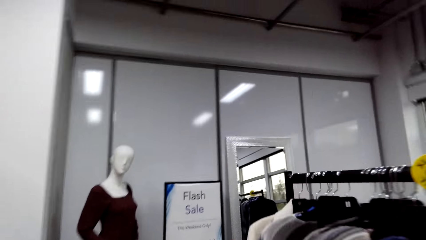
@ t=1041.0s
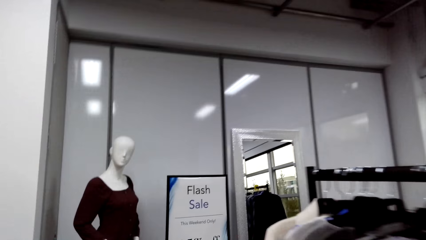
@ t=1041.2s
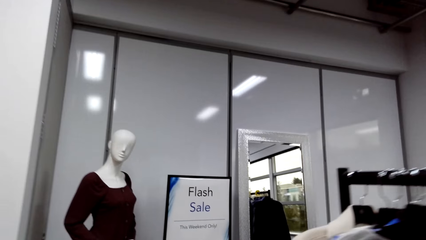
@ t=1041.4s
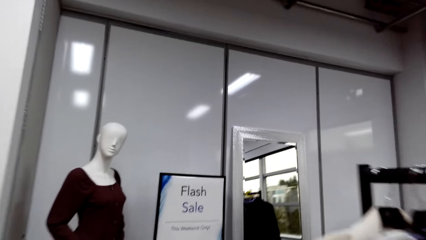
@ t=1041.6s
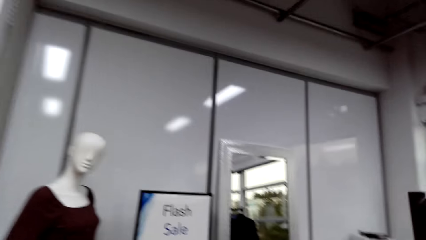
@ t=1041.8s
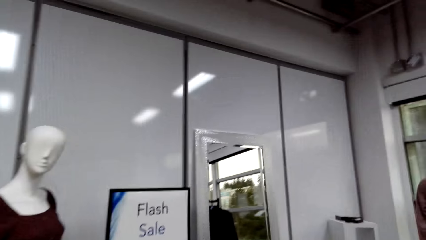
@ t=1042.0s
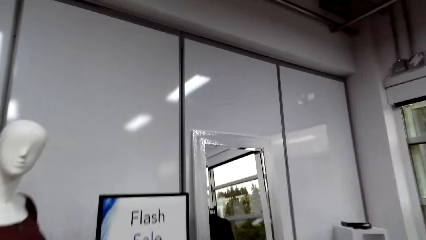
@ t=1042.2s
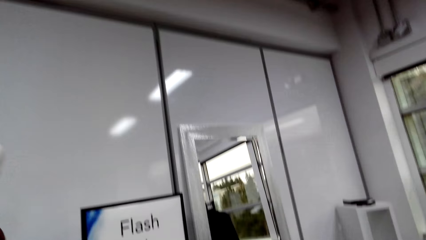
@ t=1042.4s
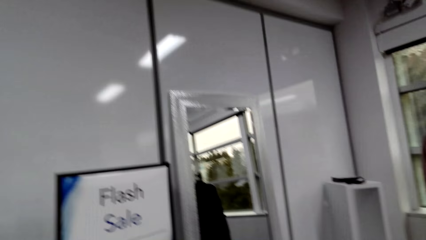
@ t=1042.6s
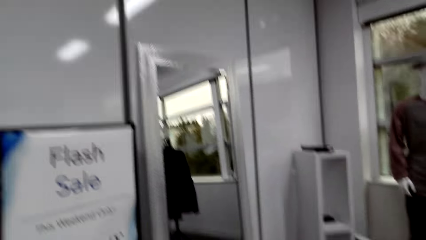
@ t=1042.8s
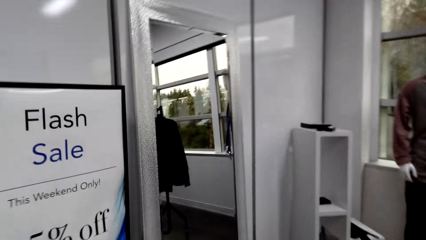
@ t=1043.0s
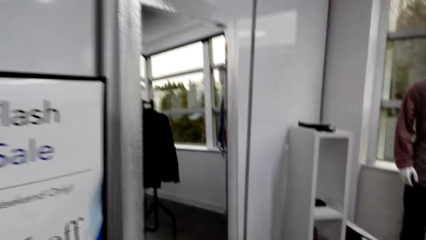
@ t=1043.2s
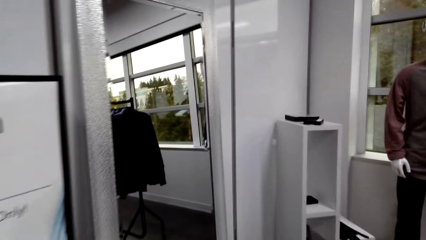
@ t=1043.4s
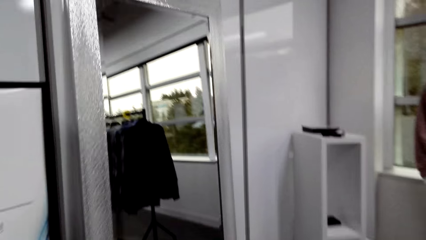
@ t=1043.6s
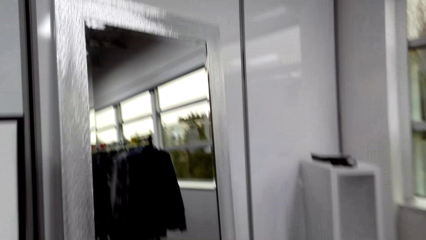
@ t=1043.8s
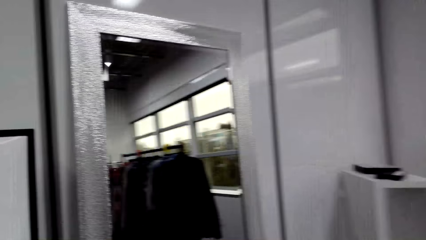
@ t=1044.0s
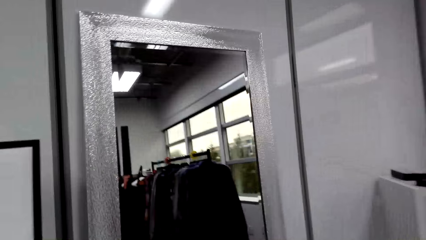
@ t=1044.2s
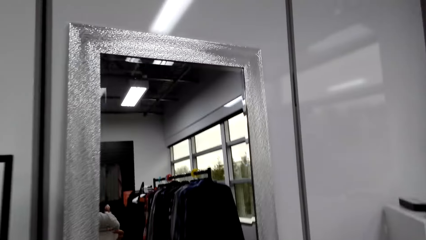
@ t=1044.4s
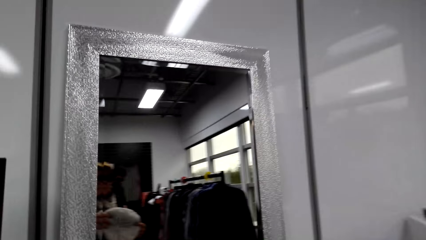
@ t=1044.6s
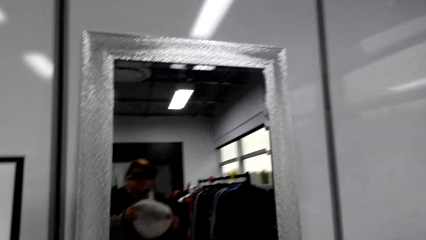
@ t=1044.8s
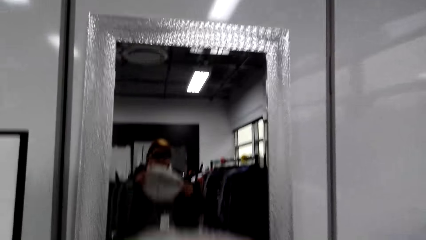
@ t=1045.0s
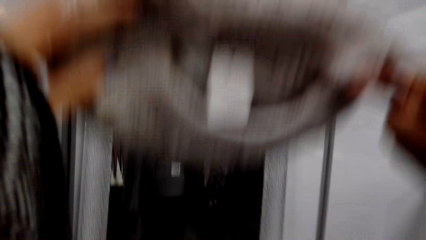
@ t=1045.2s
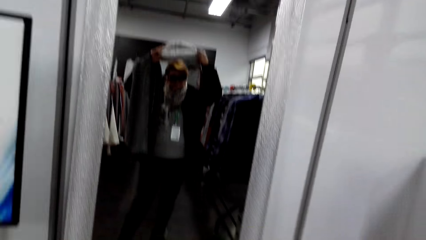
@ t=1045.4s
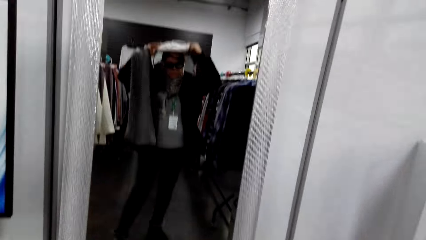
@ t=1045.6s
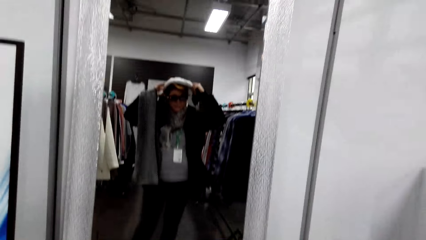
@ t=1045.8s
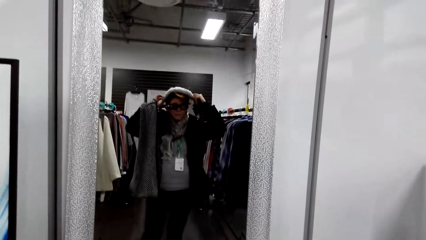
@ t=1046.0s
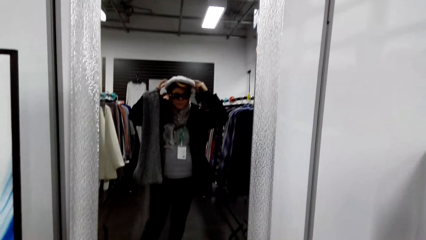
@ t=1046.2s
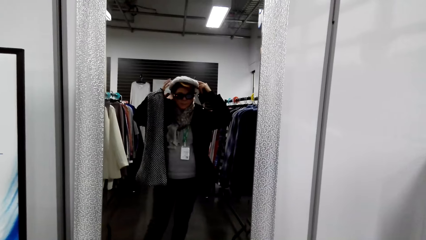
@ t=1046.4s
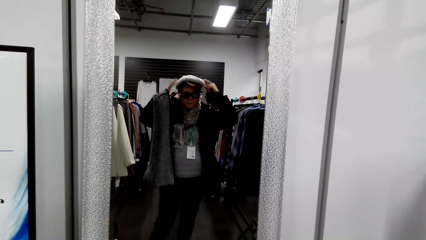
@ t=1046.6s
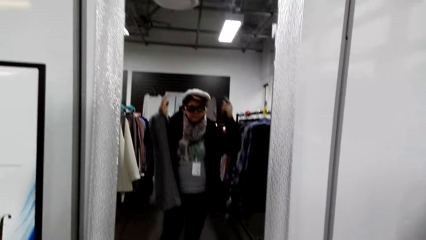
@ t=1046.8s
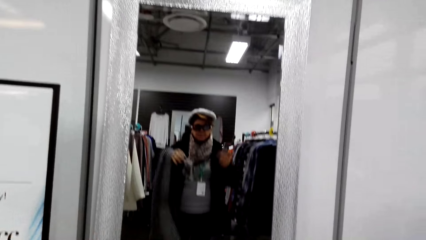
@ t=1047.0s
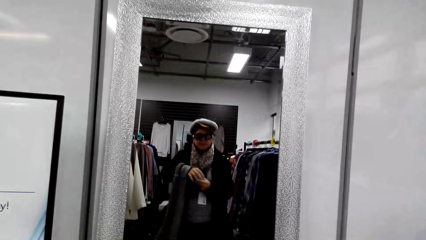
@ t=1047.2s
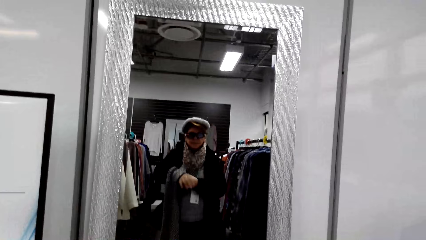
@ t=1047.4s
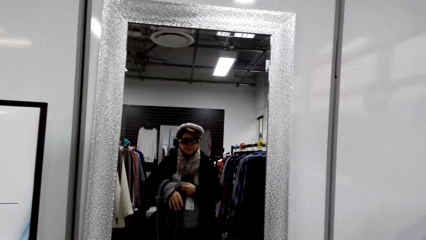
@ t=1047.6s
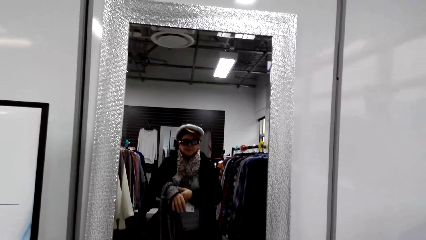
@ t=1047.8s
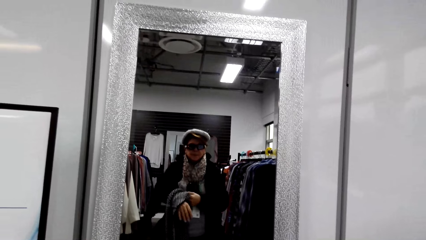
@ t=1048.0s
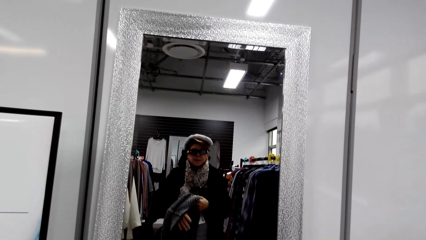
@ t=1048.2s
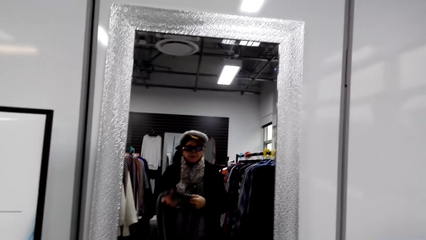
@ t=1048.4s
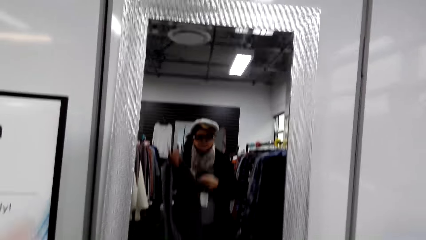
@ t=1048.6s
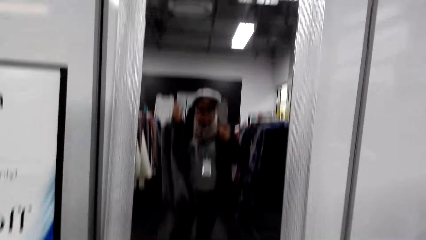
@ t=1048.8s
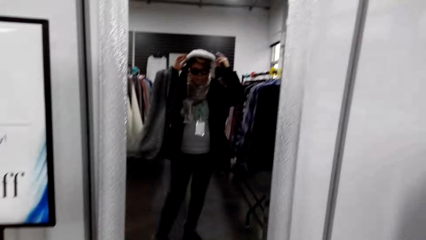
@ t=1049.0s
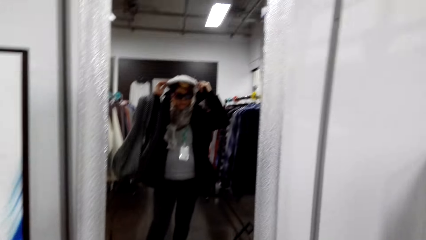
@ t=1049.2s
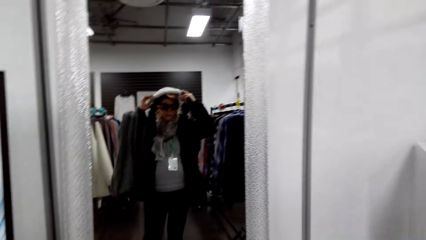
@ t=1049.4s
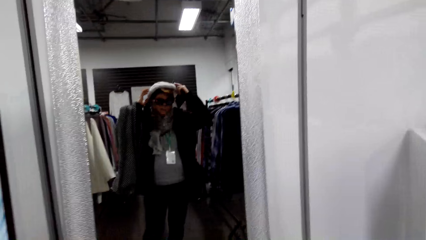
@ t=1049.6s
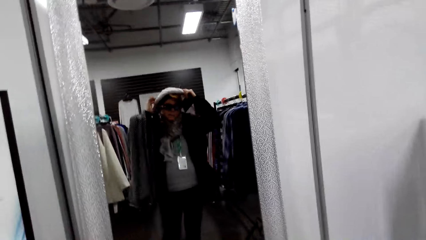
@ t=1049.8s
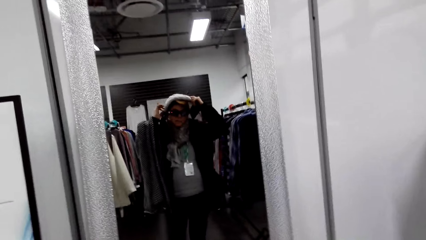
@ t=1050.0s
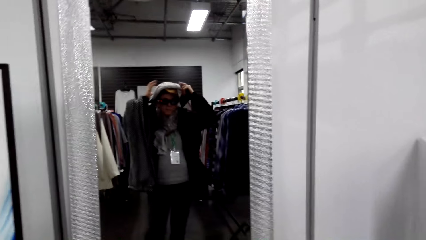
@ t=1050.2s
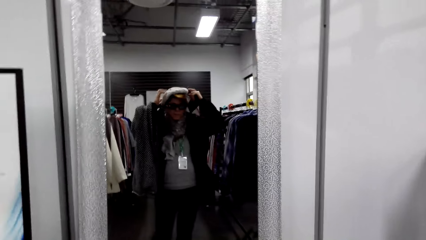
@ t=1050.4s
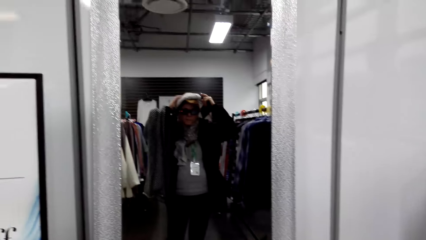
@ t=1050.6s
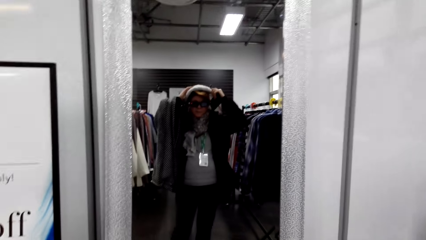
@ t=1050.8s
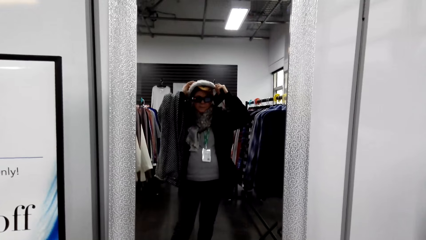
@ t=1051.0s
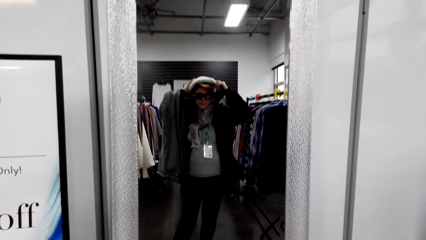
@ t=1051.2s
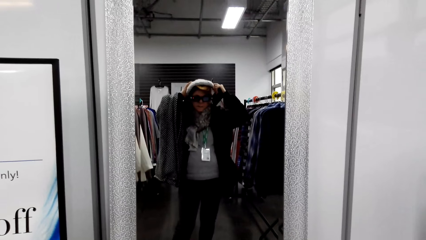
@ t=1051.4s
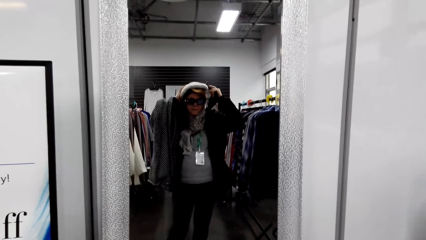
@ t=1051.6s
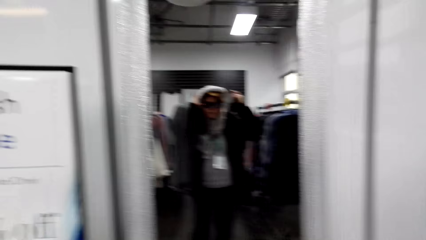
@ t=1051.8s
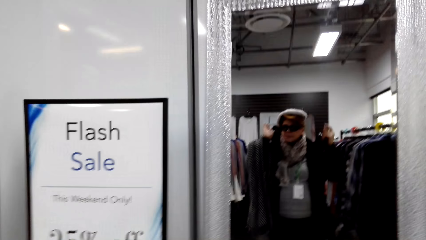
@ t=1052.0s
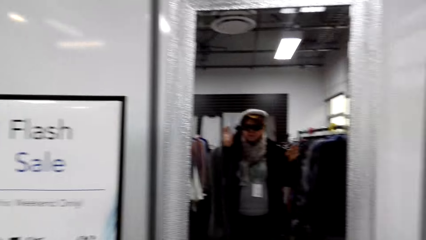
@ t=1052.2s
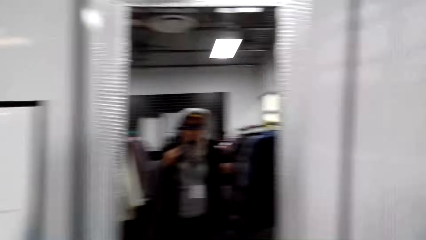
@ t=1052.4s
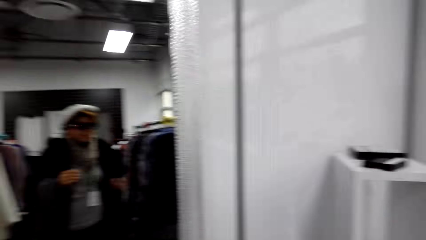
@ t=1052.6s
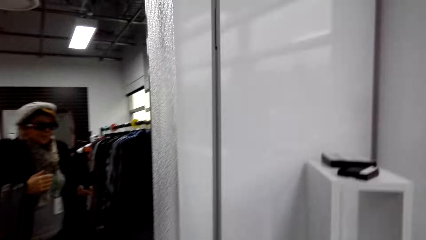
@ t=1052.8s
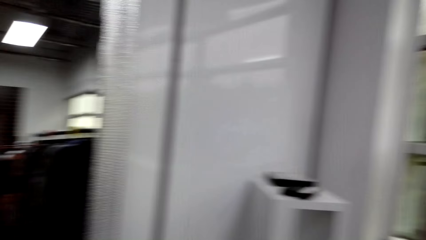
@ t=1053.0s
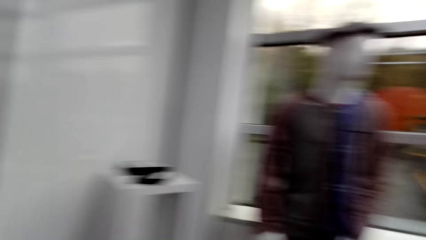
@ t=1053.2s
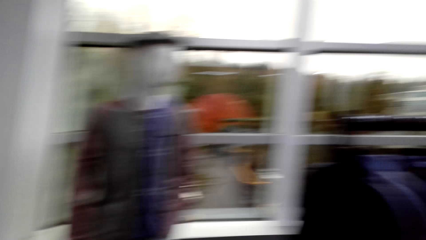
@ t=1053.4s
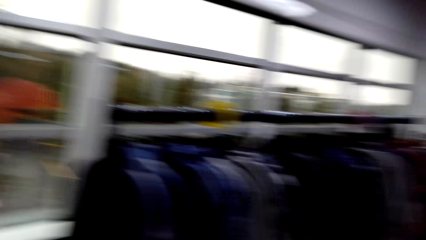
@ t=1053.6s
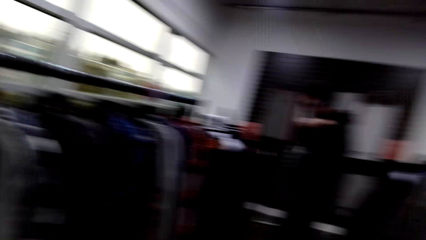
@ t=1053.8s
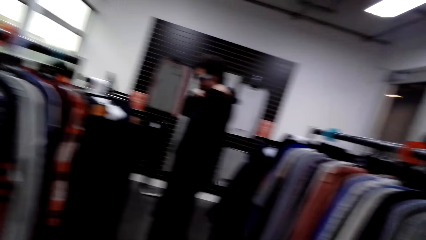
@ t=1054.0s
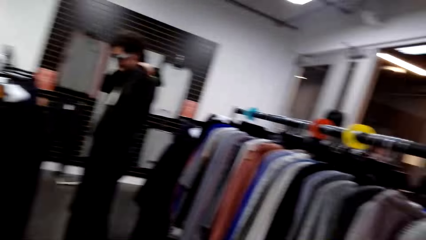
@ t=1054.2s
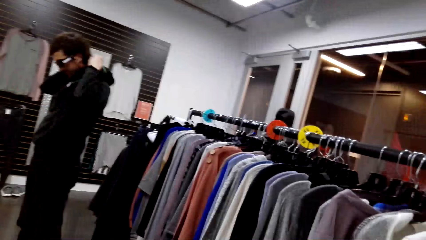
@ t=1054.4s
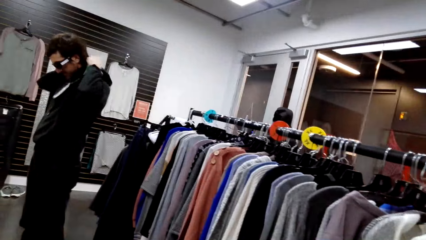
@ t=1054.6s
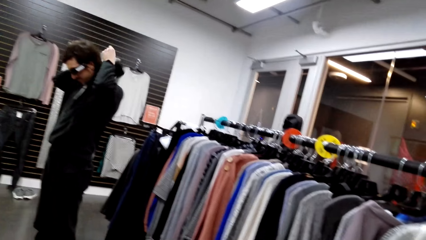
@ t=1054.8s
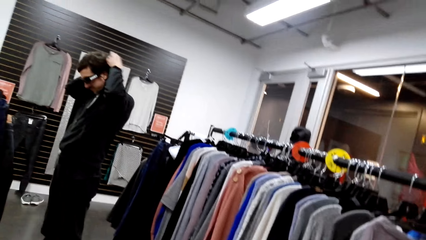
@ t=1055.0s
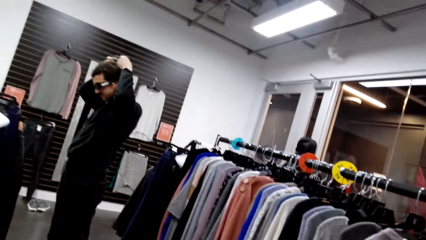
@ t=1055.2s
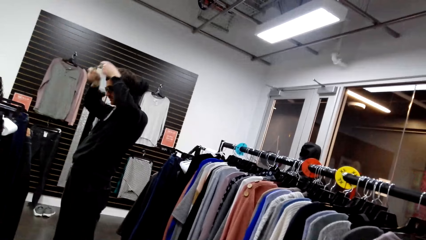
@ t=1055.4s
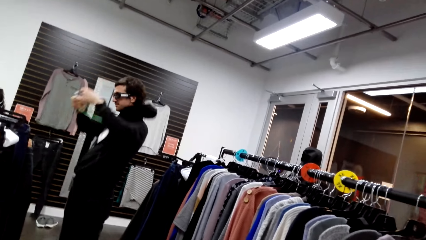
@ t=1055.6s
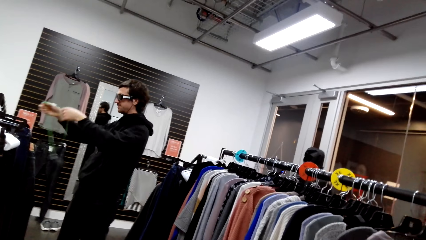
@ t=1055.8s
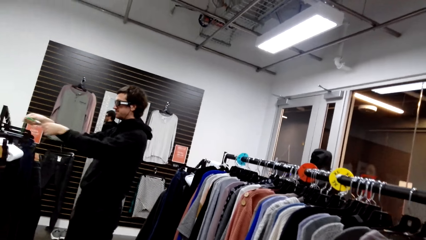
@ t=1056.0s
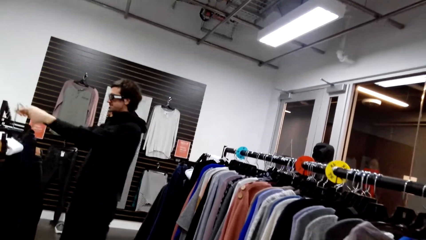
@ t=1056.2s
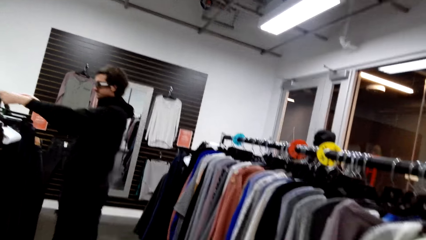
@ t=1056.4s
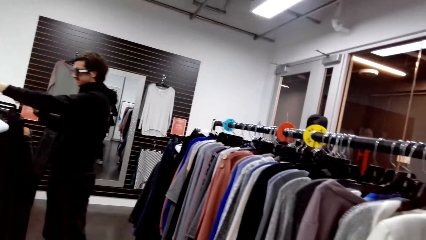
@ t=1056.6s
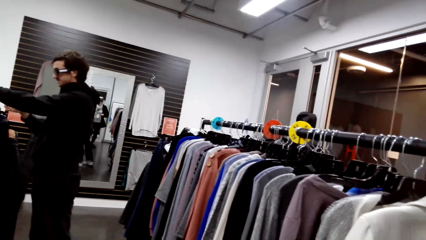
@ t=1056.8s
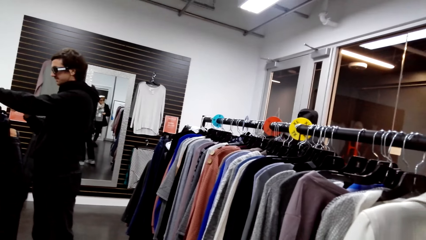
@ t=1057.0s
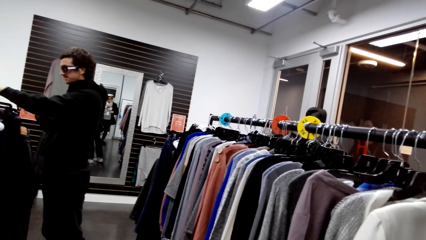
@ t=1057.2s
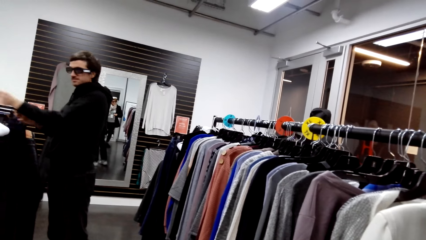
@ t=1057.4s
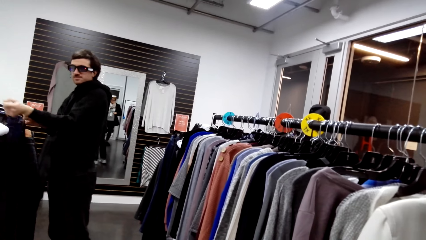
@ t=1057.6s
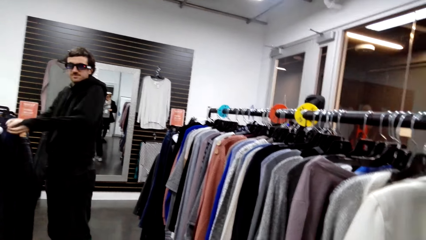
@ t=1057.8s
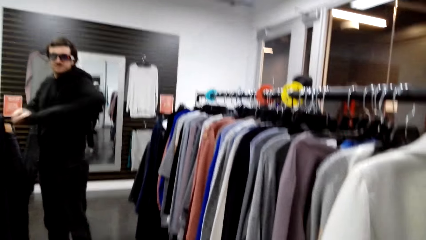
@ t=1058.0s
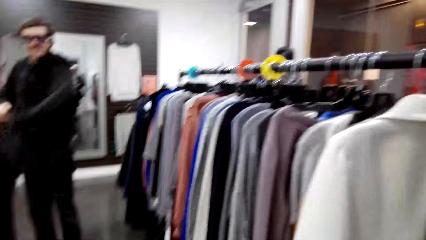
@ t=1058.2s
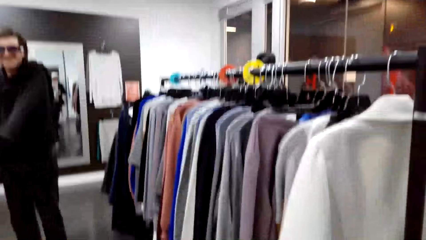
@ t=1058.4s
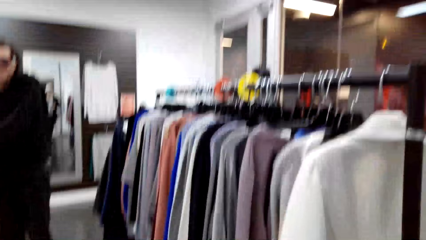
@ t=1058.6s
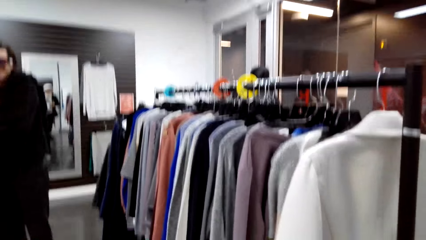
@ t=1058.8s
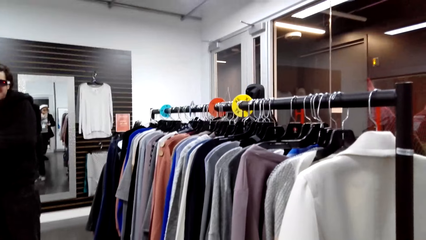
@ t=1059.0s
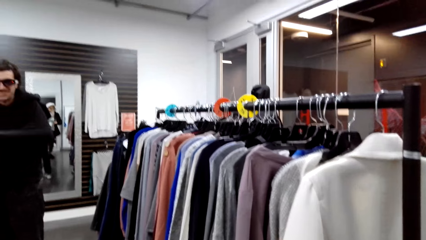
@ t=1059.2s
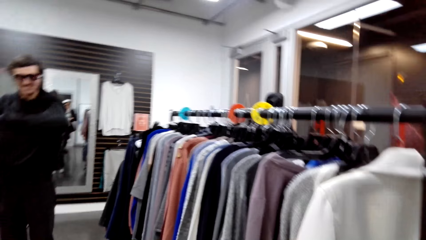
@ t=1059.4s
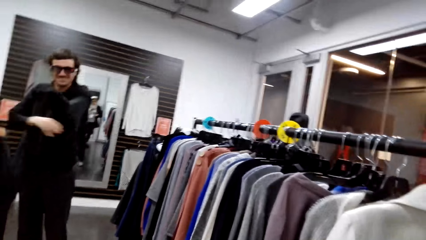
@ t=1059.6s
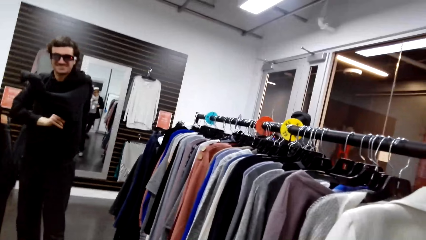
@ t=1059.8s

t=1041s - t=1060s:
The camera wearer tries a cap. They adjust a scarf with a hand. They adjust the cap with their hands. They look around the store. A male wears the cap. The male does a hand movement. The male removes the sweater.
